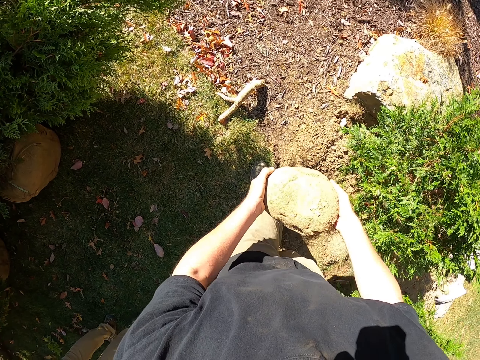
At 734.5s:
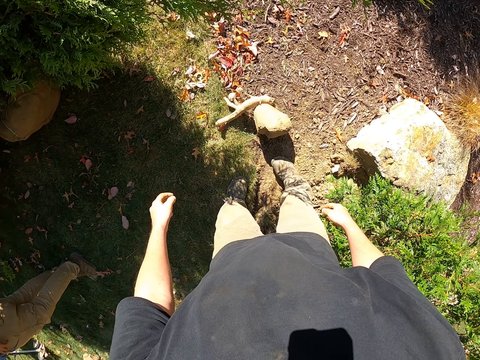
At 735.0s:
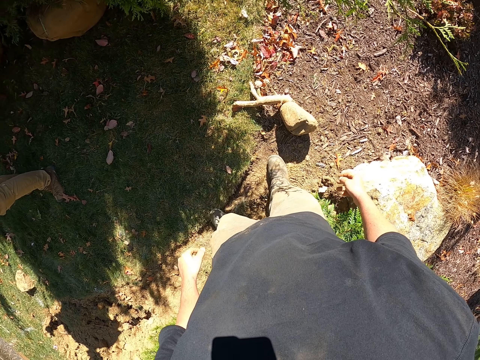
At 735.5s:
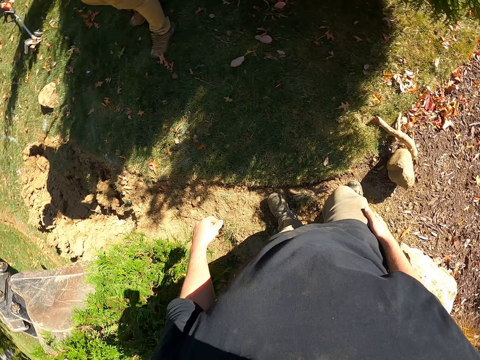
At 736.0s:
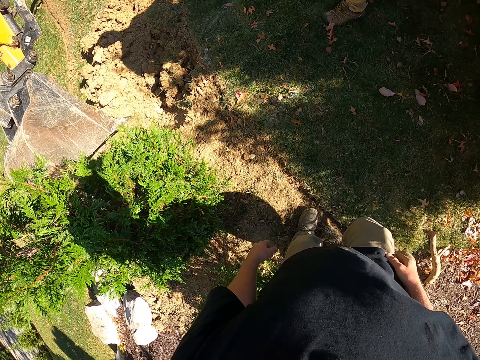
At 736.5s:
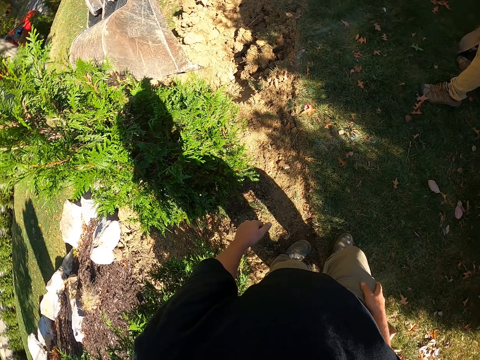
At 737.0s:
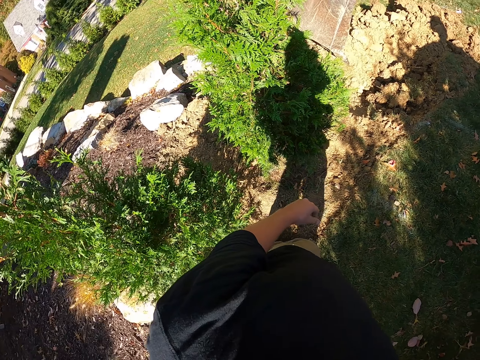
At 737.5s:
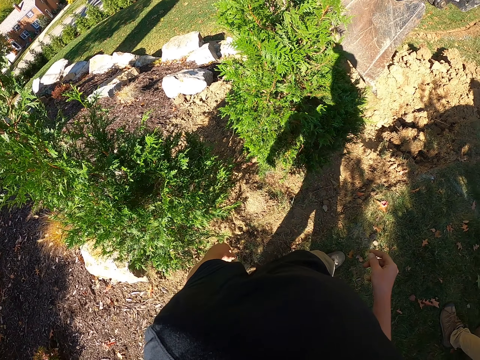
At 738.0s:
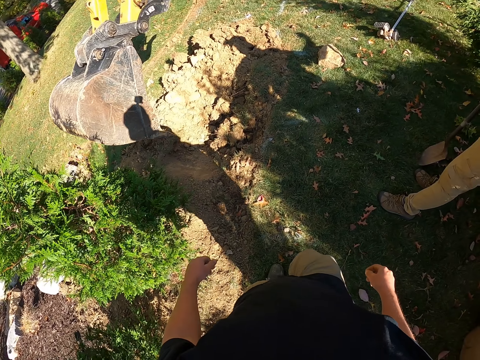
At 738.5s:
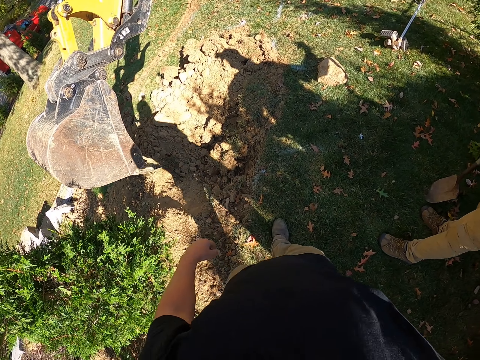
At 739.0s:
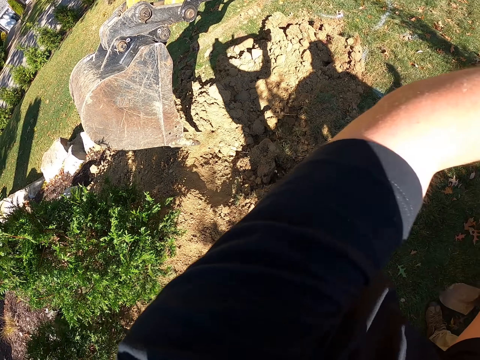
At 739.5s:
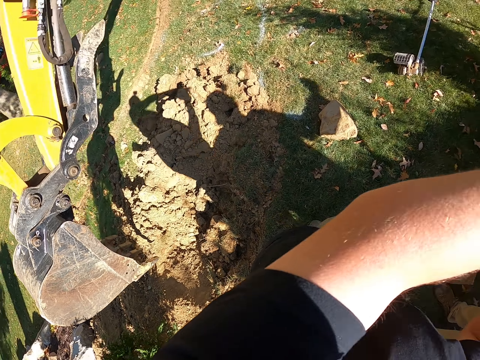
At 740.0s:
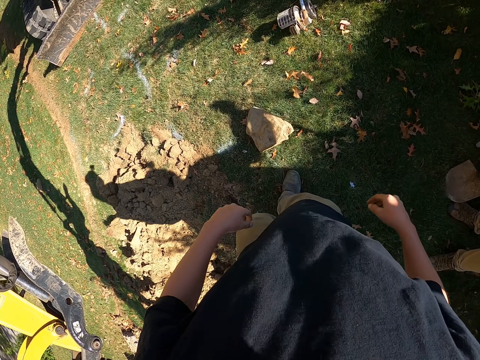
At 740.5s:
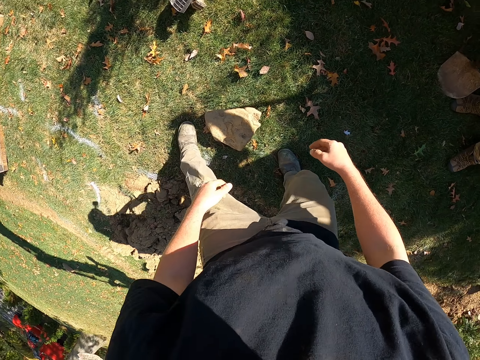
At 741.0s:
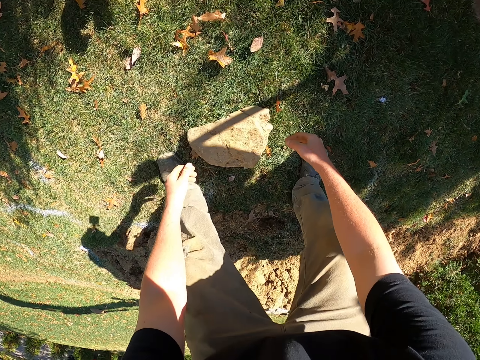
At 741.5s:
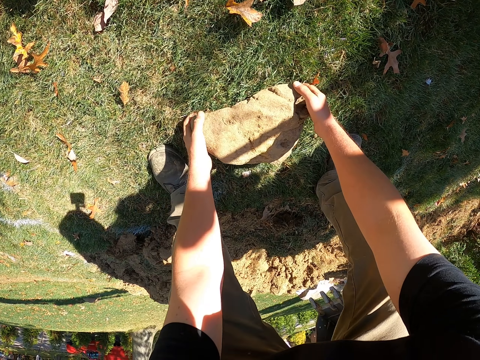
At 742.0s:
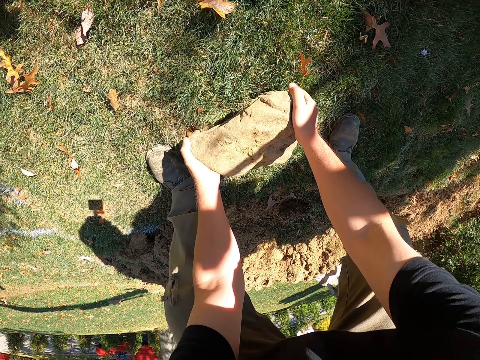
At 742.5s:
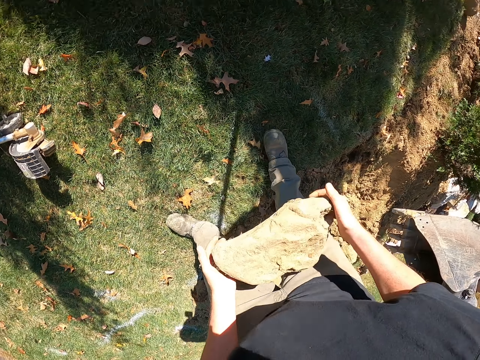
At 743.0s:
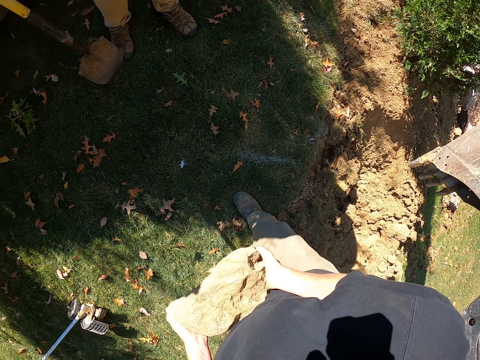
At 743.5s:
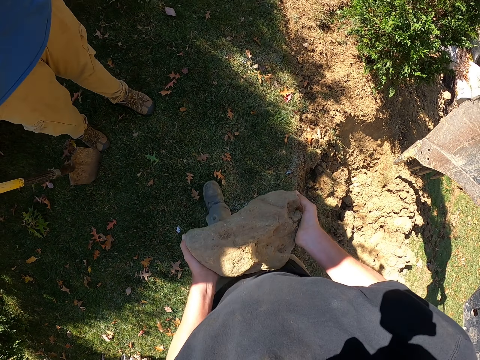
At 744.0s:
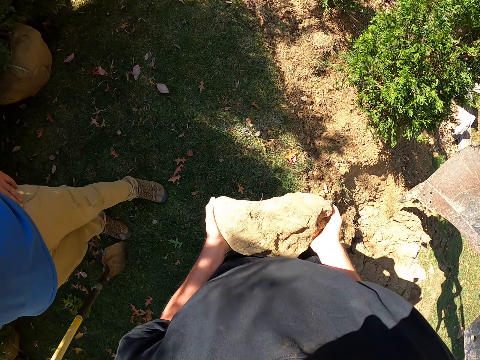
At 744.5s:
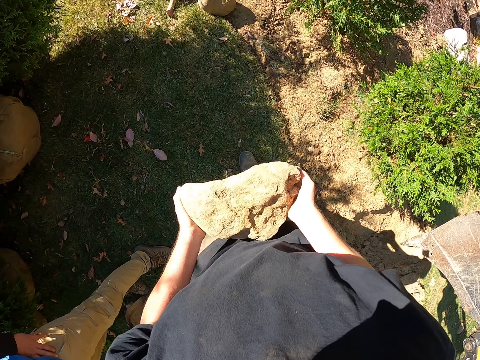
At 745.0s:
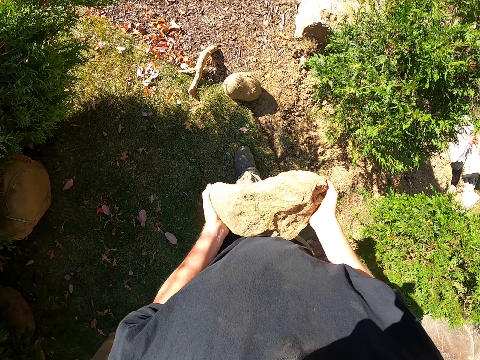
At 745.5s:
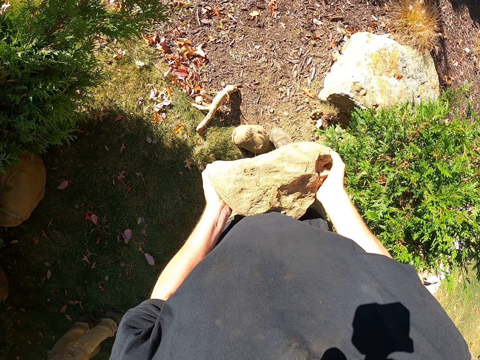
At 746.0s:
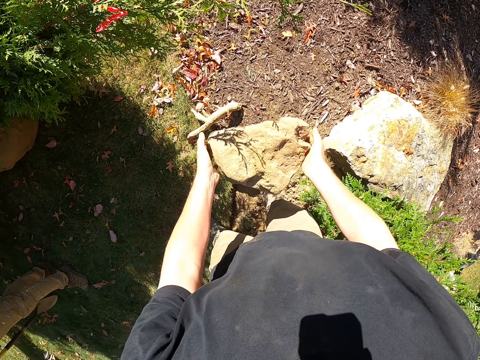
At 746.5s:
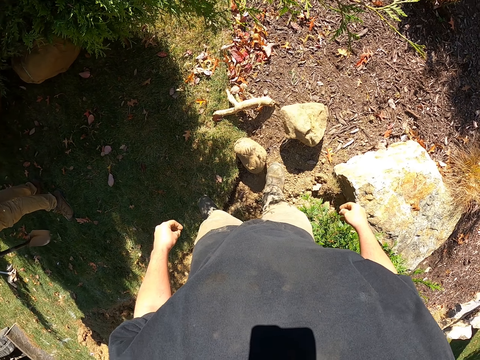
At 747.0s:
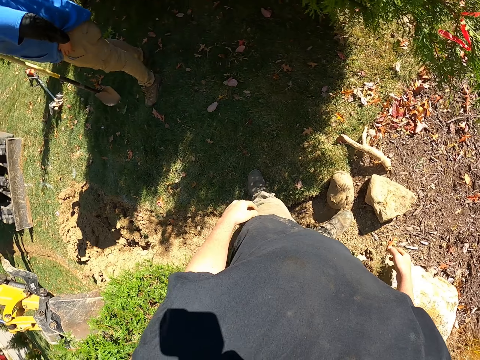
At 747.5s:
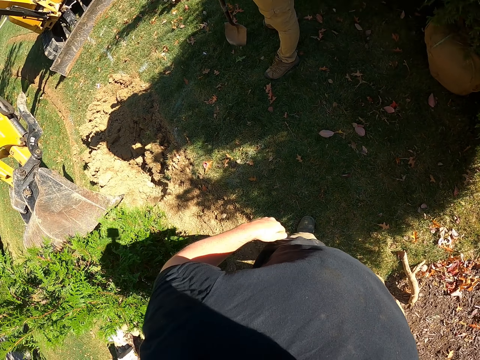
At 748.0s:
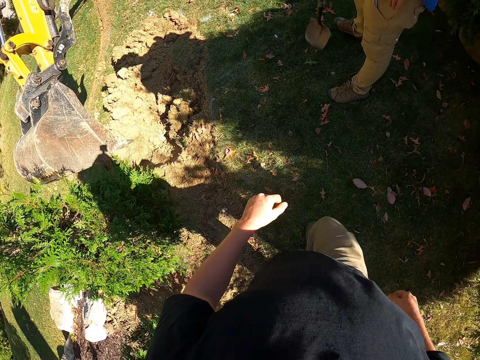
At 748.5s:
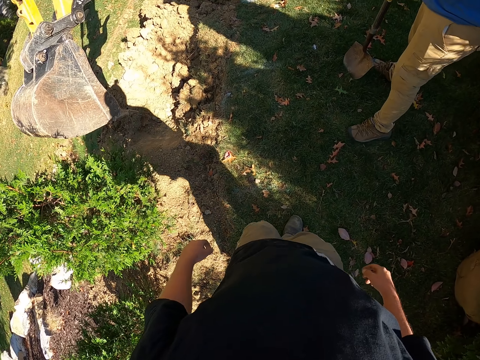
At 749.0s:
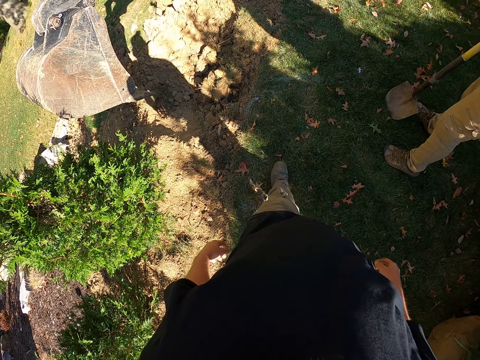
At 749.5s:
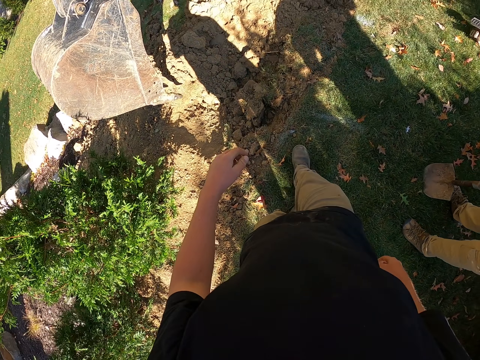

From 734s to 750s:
The camera wearer walks past a man. They throw the stone down. They move around. They turn back. They pick up the stone. They walk around. They walk past the man. They throw the stone down. They walk around.

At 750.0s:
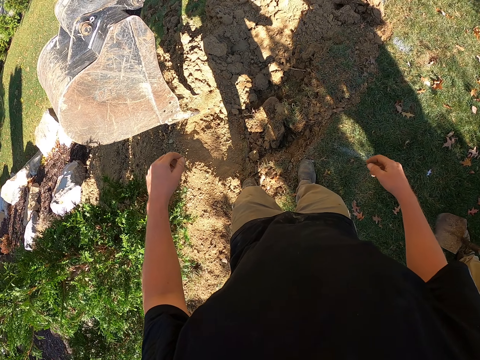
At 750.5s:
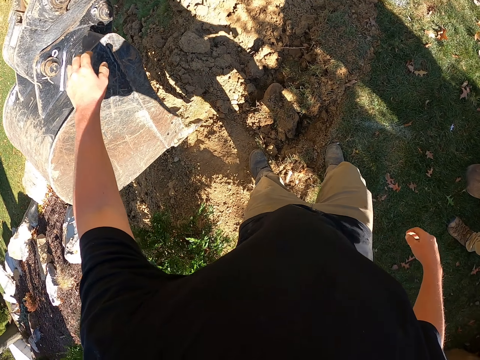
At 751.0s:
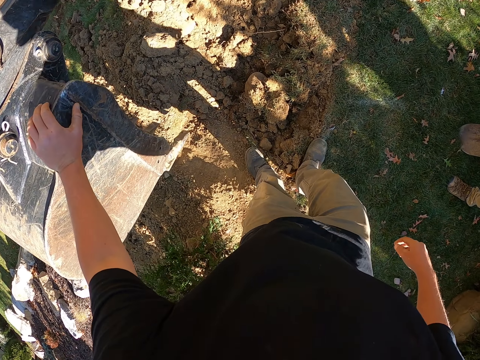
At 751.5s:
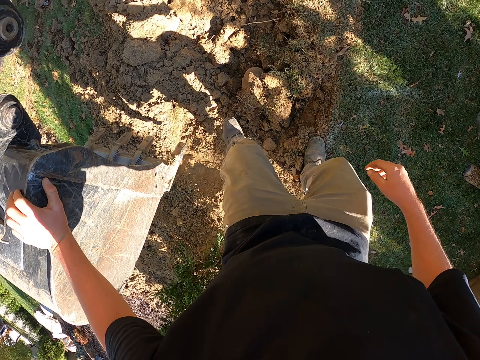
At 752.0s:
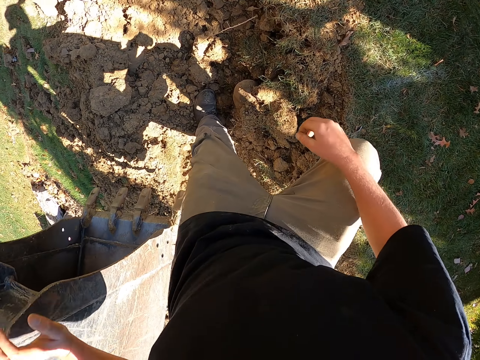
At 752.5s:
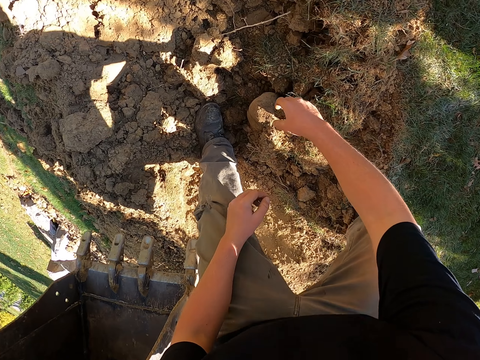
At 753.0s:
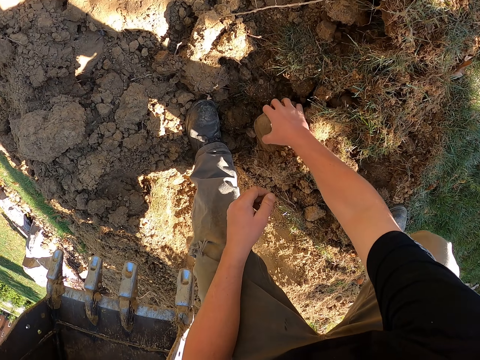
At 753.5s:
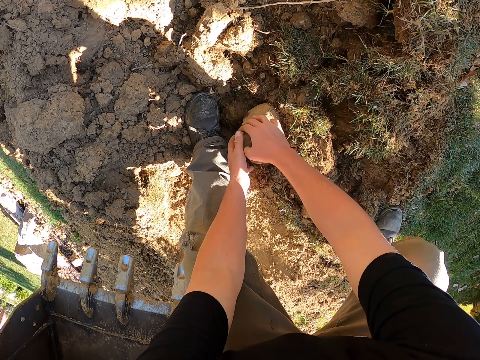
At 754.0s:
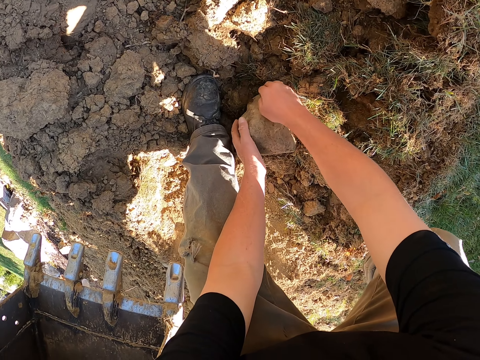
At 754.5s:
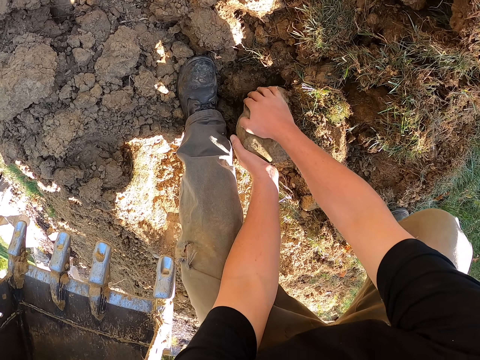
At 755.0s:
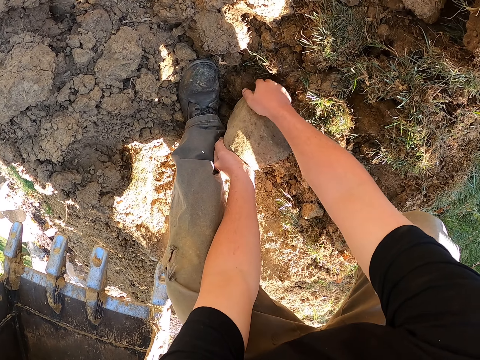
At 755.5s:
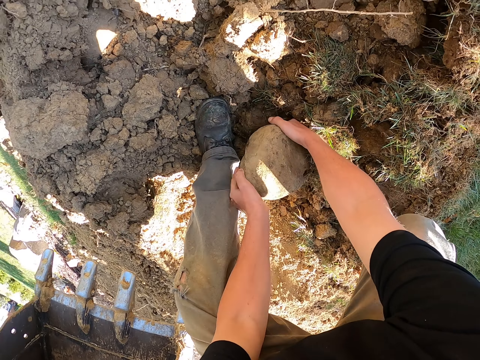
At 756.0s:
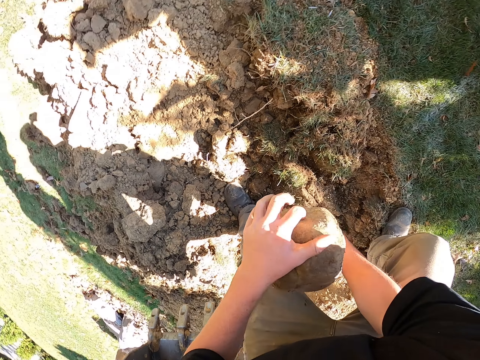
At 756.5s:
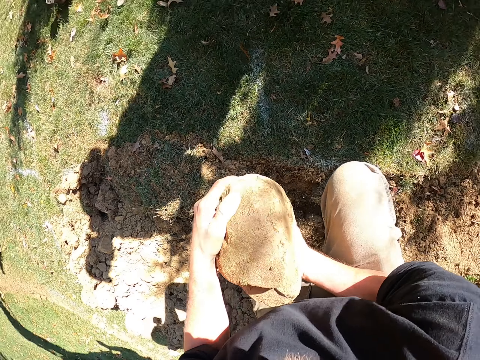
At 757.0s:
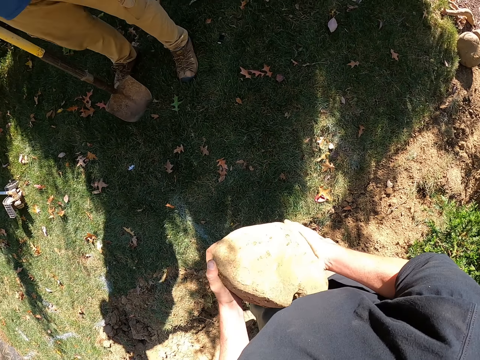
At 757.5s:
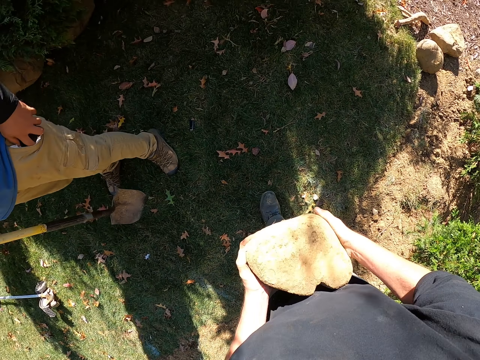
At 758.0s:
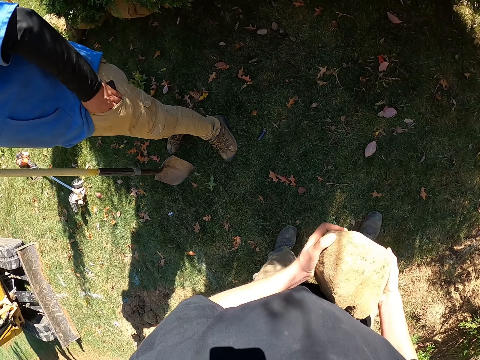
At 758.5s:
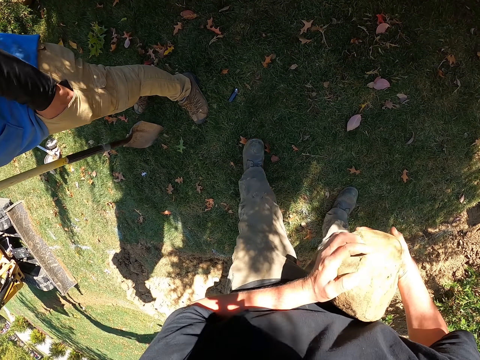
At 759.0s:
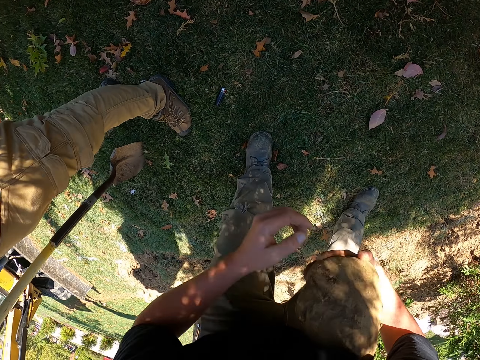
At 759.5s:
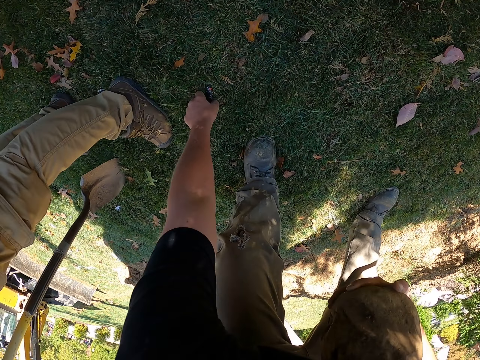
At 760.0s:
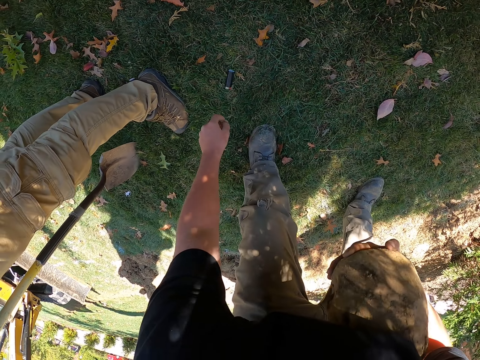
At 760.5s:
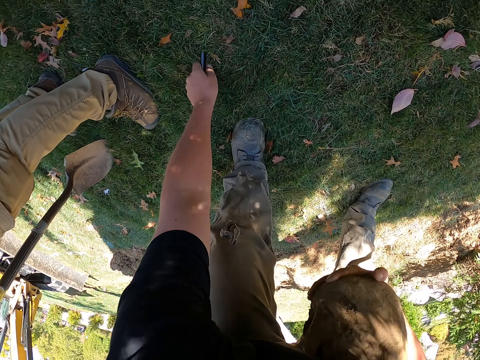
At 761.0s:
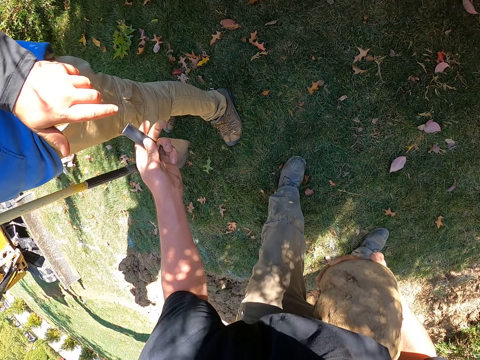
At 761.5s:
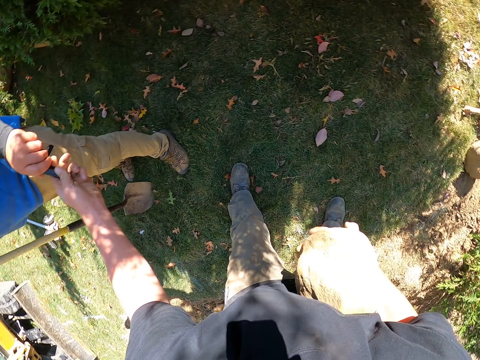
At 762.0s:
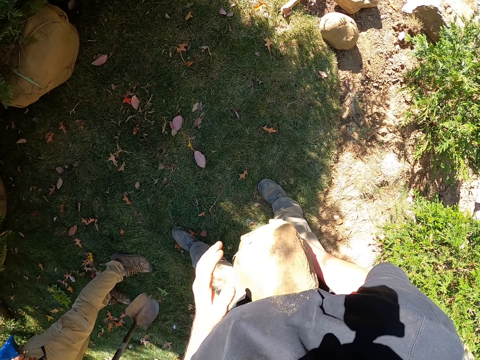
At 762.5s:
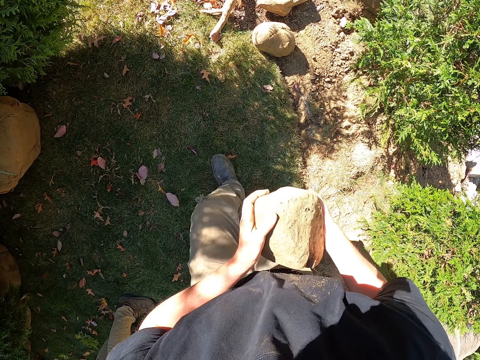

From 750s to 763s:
The camera wearer walks past a man. They hold the excavator. They touch on the excavator bucket. They hold a stone. They pick up the stone. They walk around. The man pockets. The camera wearer walks away. They pick something. They pick something again. They hand something to the man. They hold the stone. They move around.
